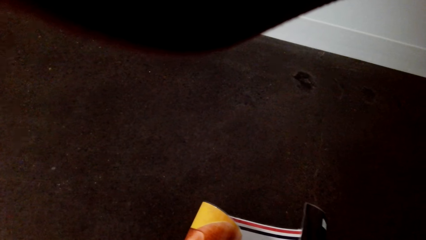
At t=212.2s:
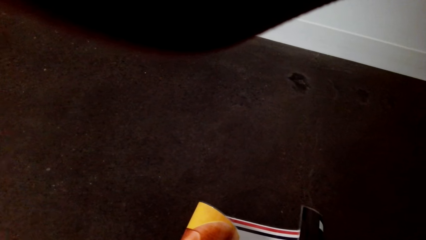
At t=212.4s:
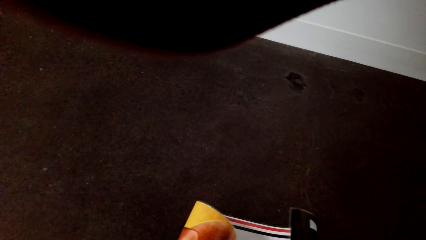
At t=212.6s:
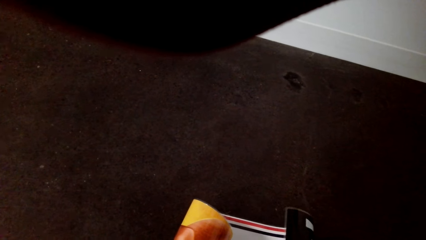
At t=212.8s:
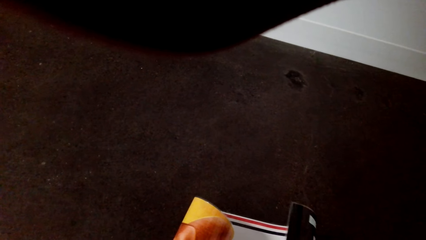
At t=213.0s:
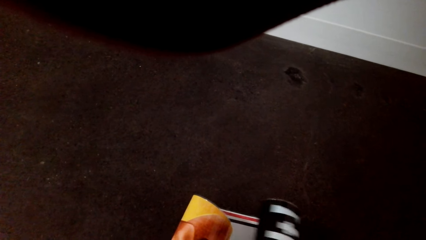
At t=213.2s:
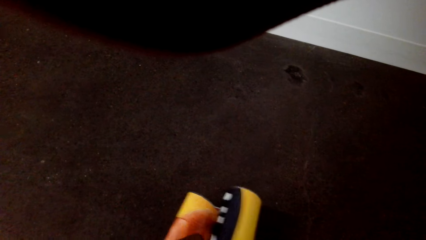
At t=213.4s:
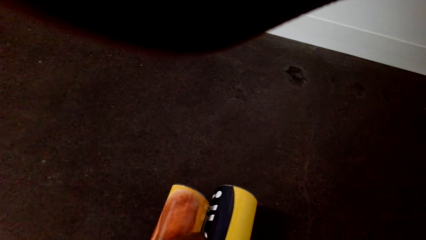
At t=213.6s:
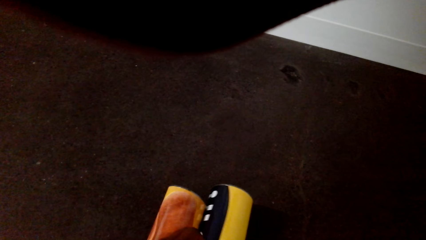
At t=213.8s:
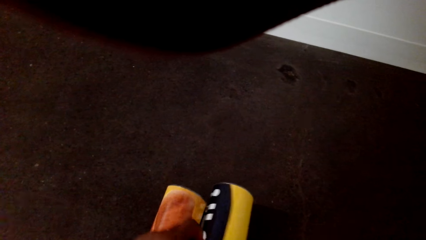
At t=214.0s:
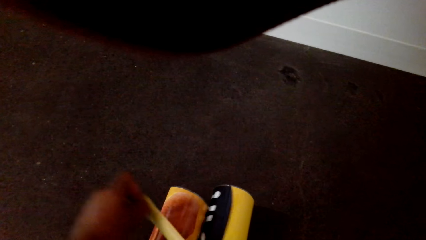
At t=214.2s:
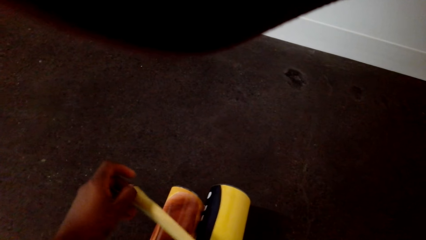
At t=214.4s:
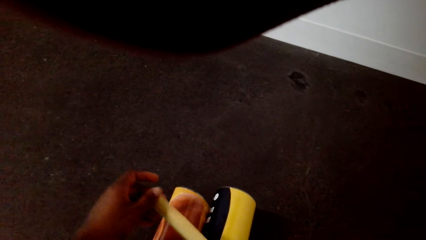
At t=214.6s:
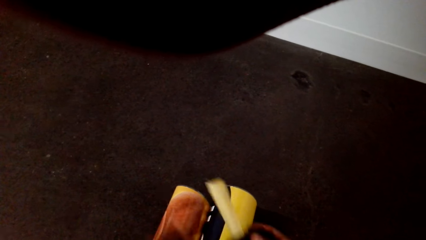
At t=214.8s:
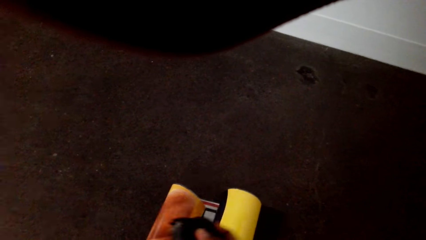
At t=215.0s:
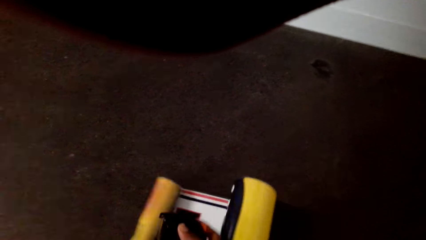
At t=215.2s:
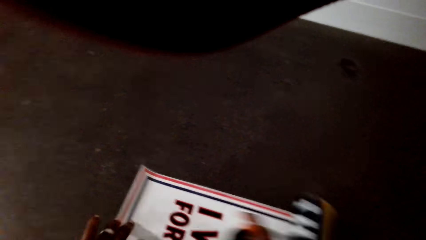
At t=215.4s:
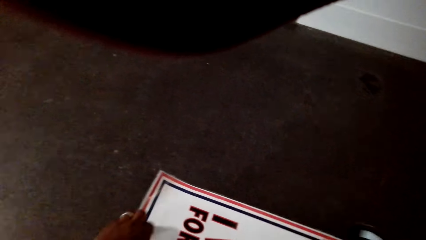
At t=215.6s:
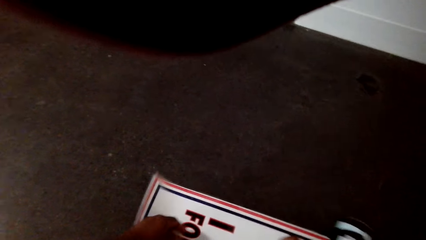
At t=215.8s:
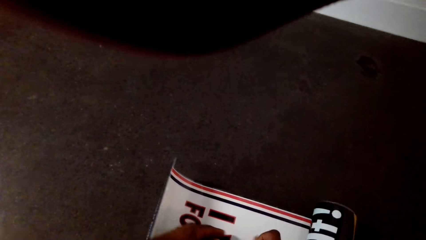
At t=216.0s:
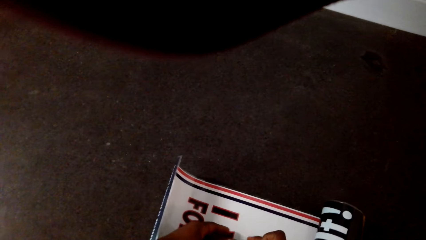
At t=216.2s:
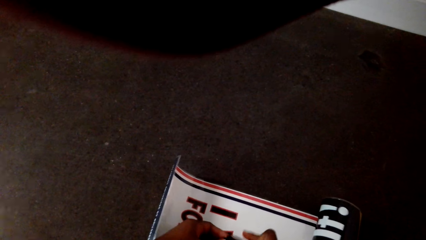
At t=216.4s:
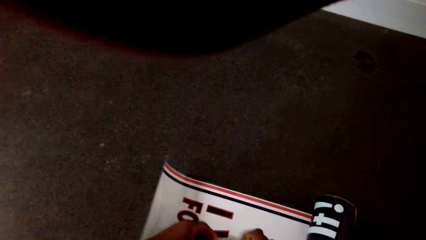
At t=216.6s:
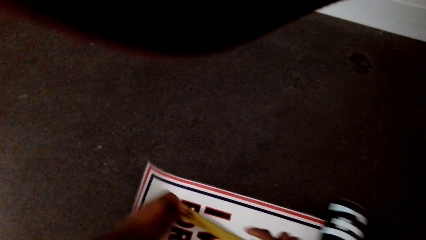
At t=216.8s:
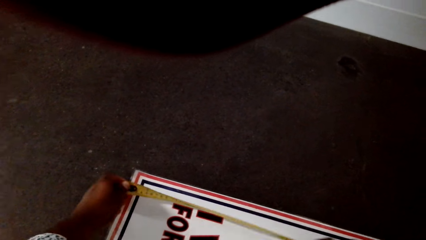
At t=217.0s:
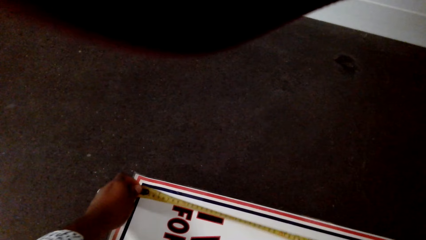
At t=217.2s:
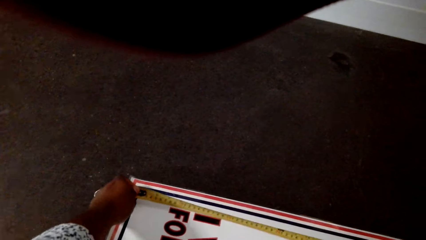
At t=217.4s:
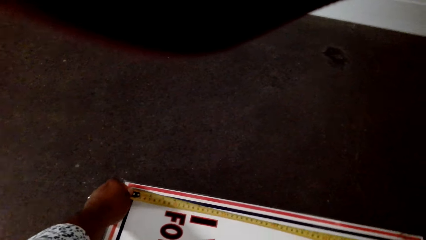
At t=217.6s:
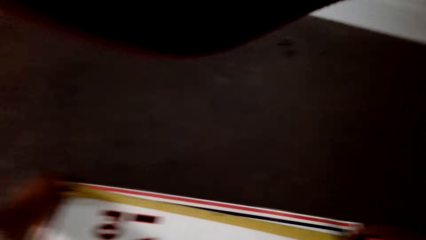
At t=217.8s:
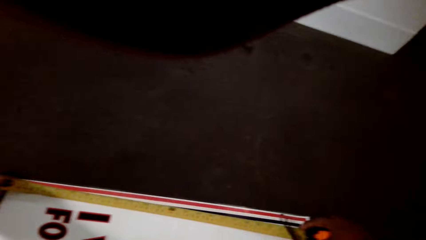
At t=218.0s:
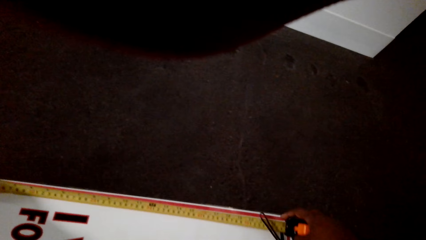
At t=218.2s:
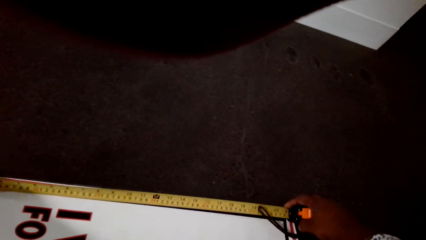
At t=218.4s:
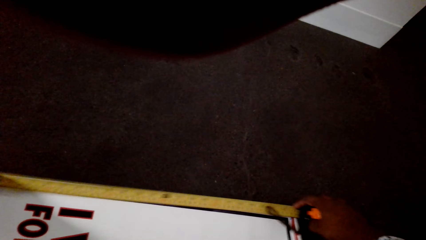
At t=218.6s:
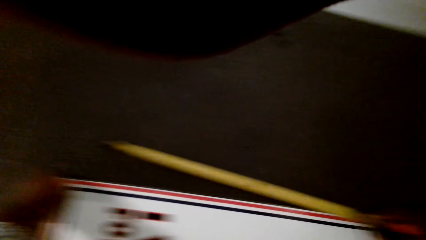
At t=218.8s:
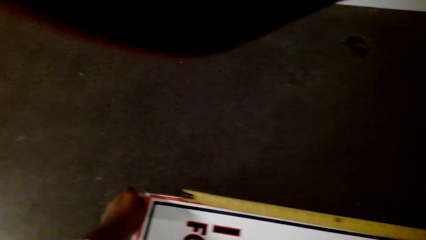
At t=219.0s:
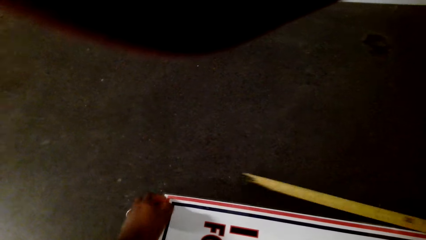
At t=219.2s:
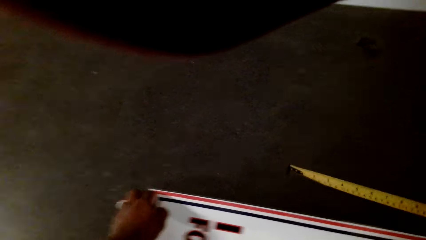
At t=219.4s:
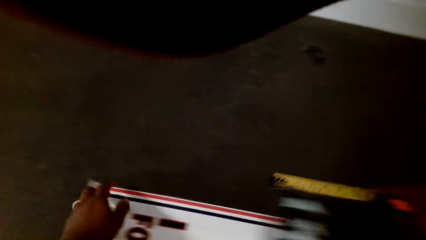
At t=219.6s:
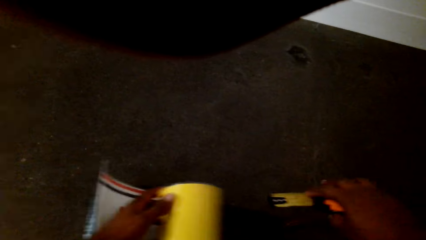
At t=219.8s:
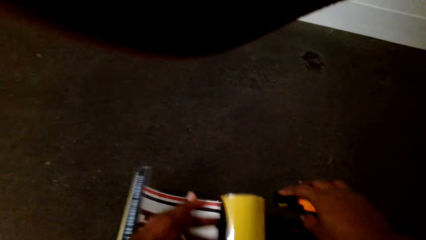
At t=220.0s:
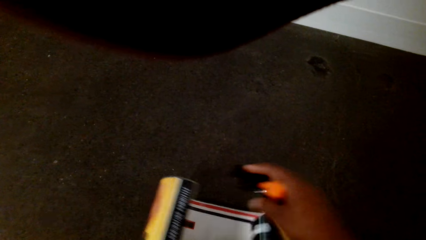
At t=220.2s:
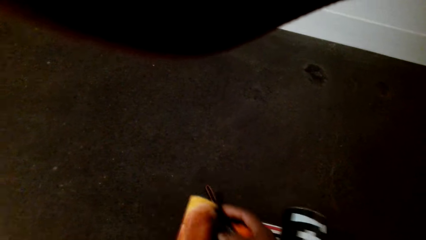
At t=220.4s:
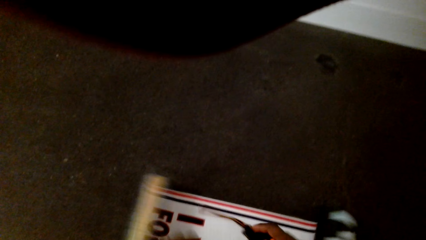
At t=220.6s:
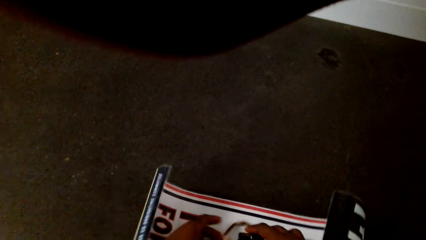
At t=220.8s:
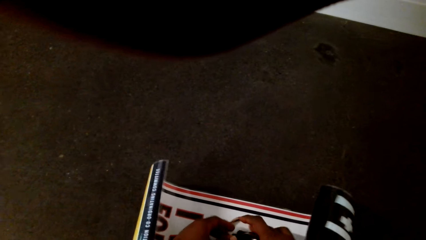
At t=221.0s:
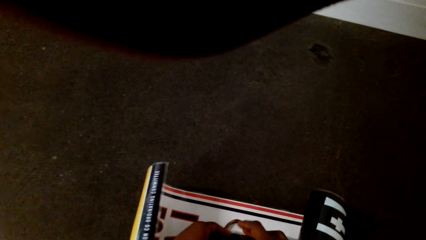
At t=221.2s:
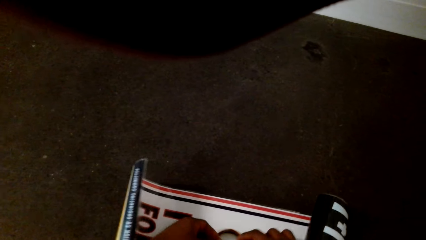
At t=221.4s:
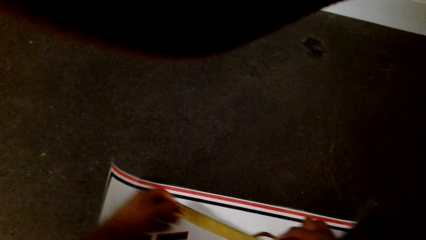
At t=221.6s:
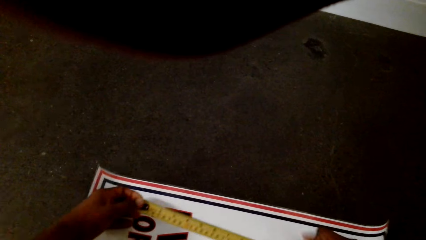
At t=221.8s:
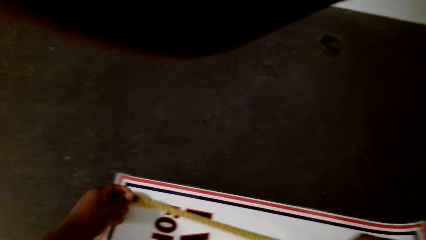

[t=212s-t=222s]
The camera wearer opens a tape measure. They measure the paper roll with the tape measure.

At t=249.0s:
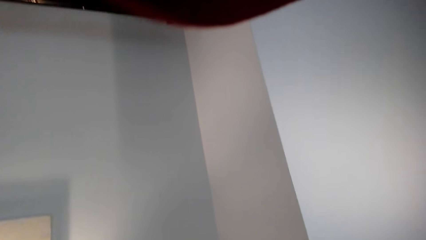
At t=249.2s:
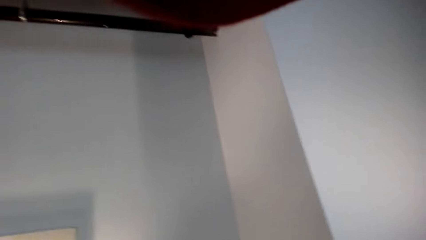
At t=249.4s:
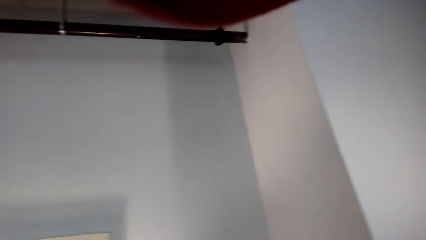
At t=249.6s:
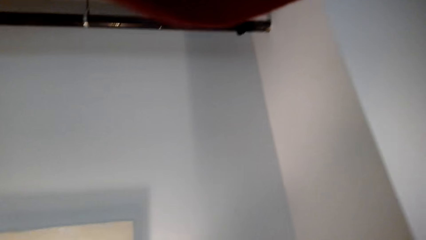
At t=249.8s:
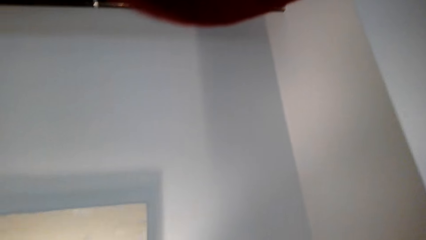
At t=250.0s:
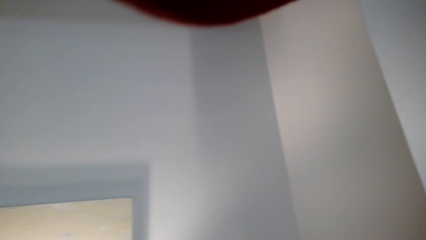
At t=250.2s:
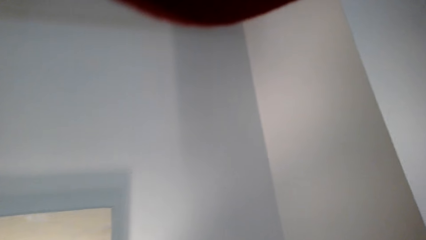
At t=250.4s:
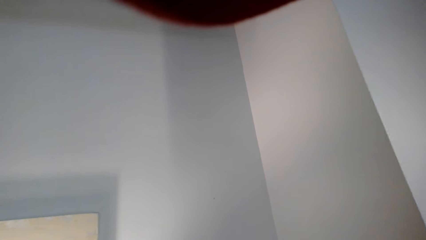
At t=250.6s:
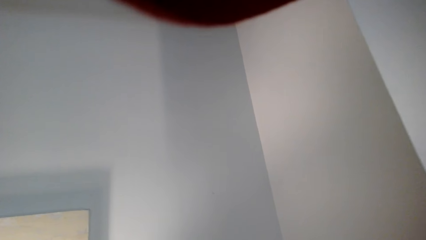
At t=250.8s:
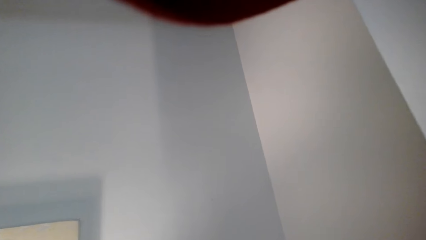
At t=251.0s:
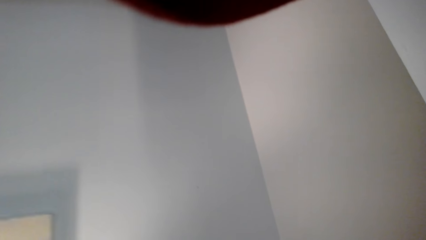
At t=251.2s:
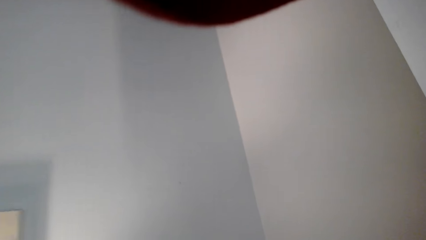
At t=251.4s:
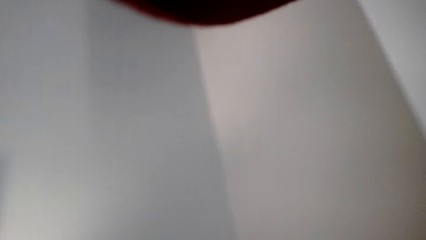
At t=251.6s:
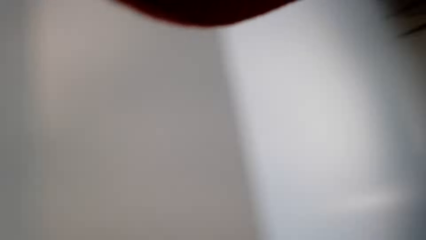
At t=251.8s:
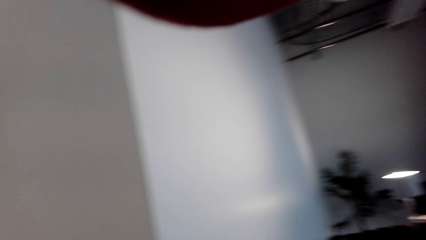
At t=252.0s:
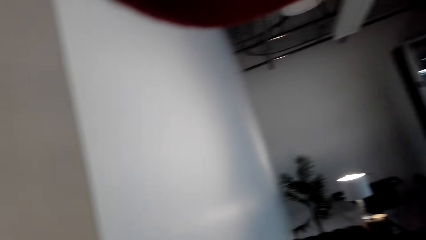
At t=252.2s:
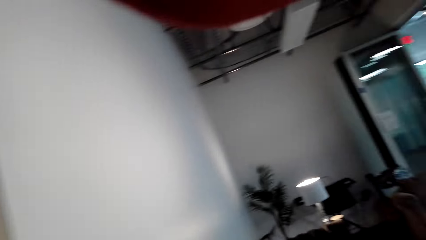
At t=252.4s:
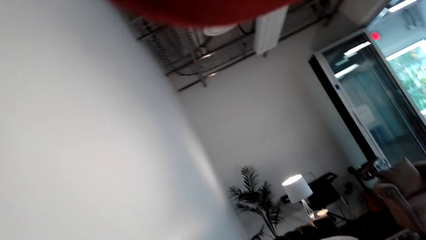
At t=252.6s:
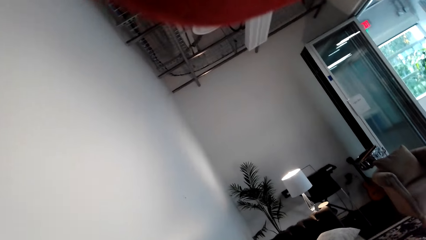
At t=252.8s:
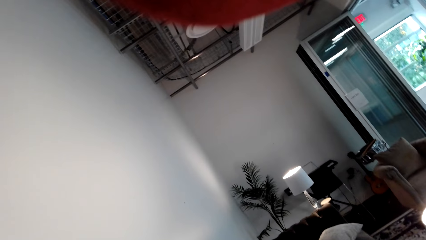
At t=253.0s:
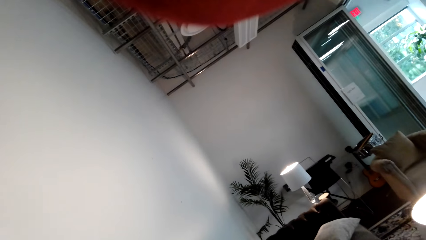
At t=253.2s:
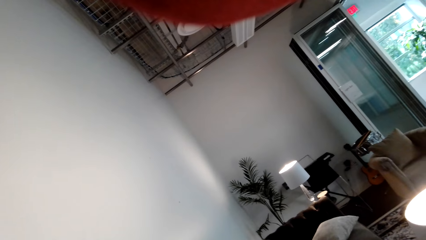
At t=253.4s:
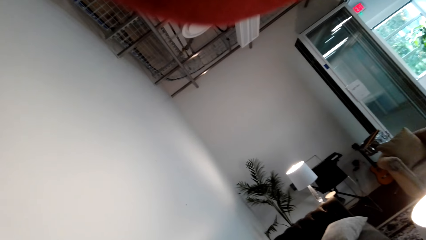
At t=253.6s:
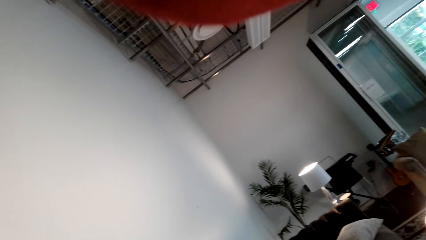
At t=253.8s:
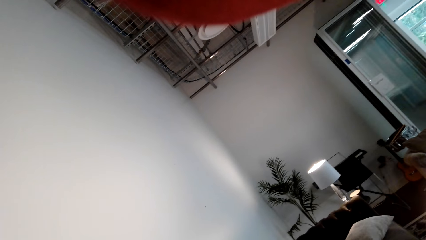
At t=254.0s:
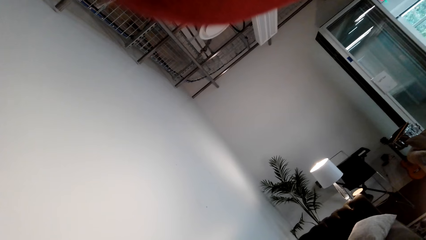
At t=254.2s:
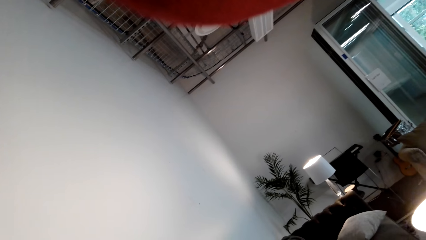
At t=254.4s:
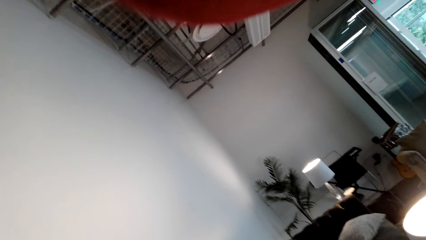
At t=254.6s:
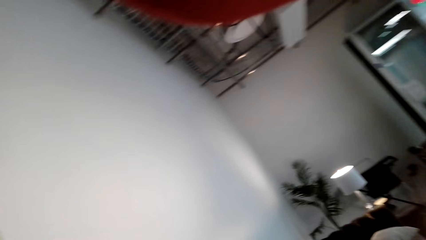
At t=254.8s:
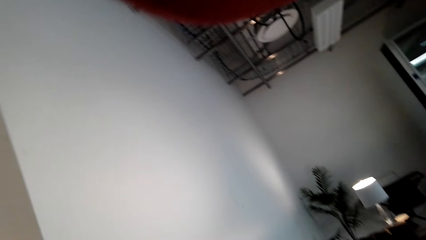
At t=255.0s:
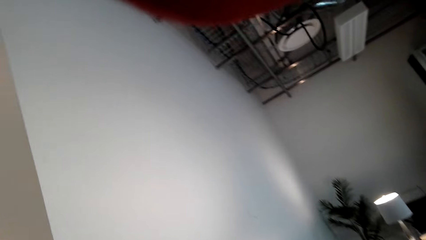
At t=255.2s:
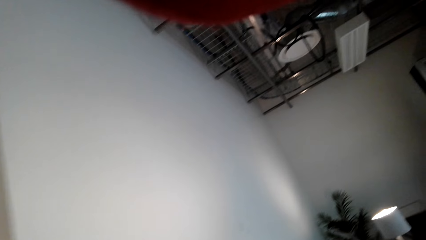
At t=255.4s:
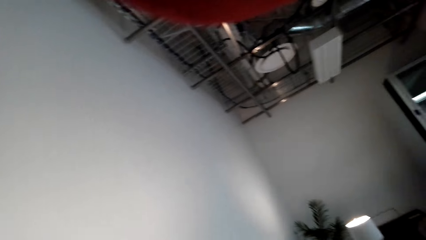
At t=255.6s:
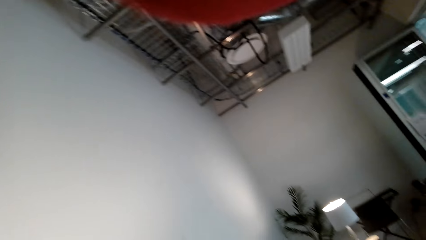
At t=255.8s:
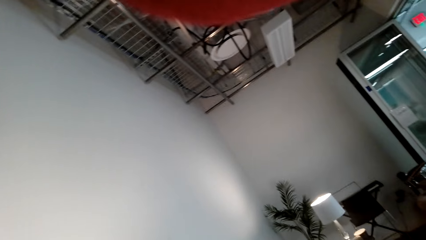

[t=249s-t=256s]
The camera wearer walks around the house.
